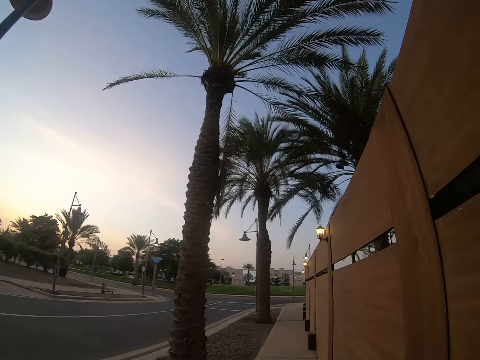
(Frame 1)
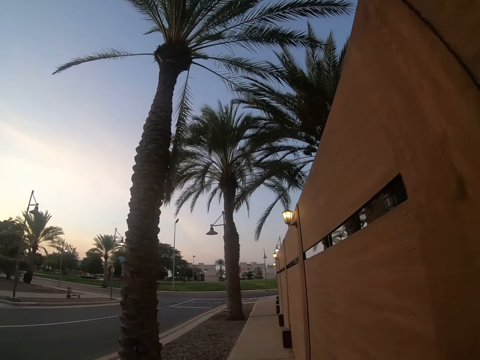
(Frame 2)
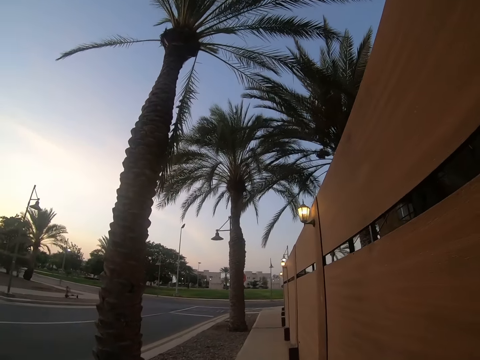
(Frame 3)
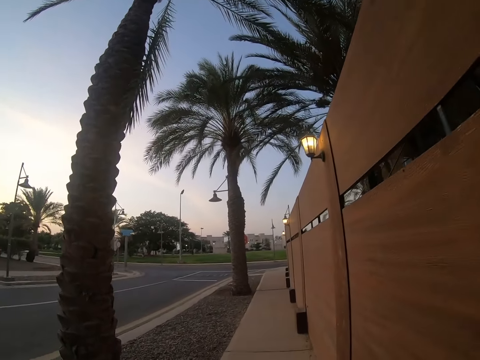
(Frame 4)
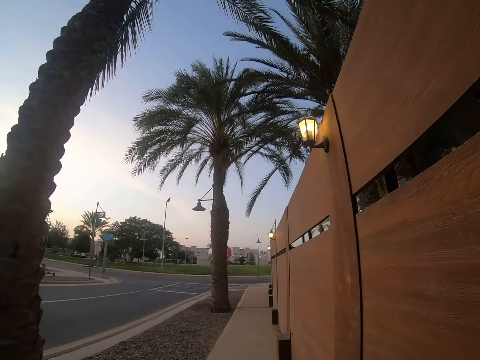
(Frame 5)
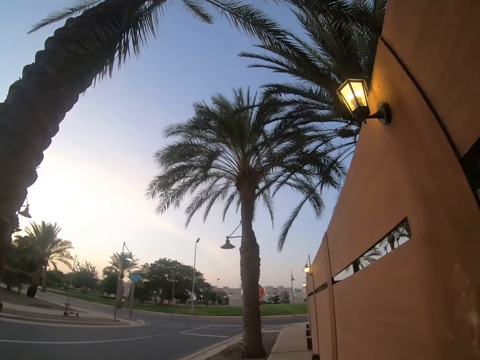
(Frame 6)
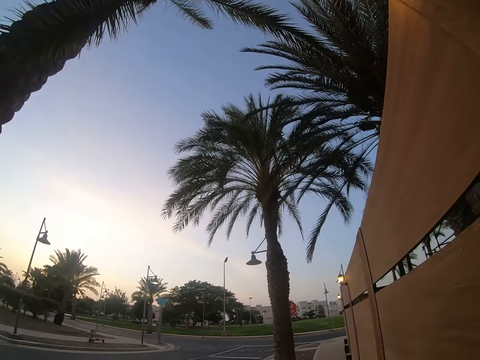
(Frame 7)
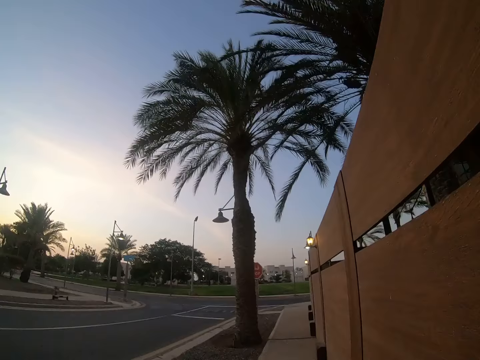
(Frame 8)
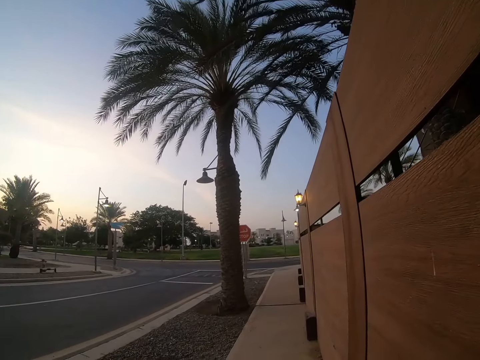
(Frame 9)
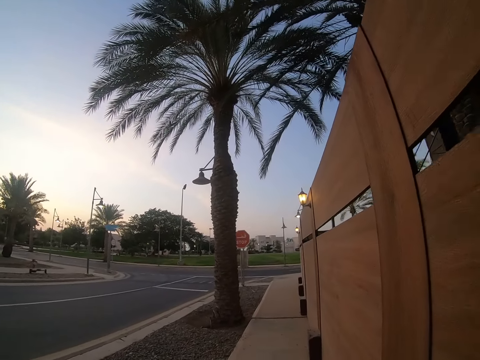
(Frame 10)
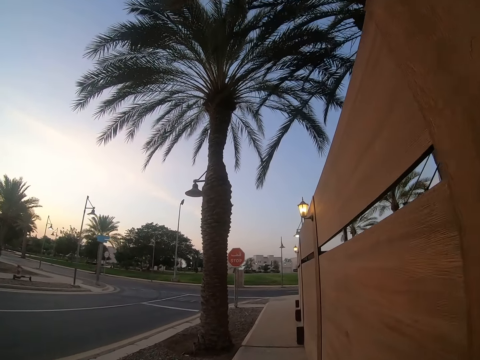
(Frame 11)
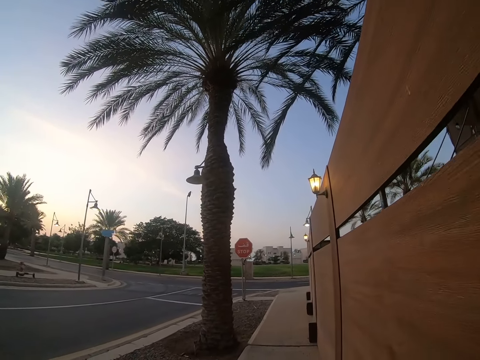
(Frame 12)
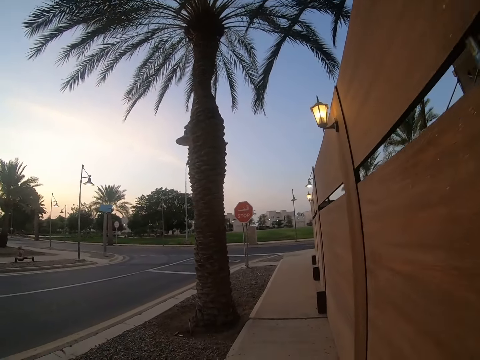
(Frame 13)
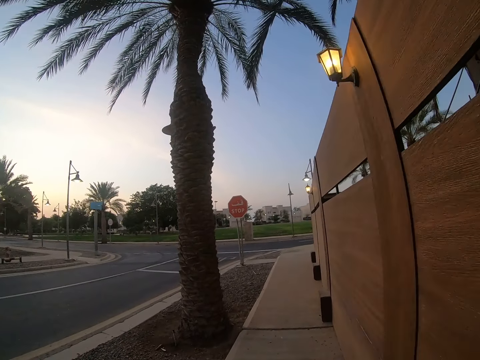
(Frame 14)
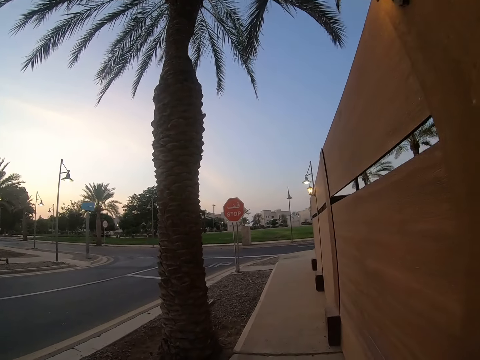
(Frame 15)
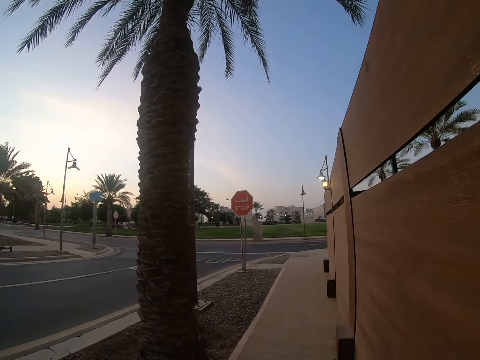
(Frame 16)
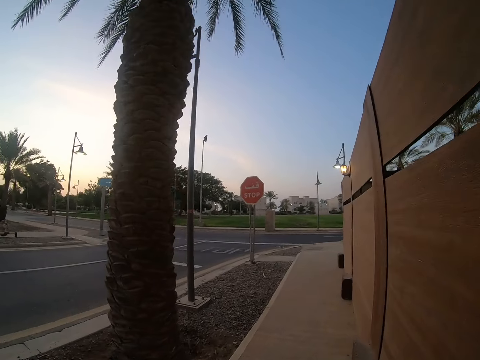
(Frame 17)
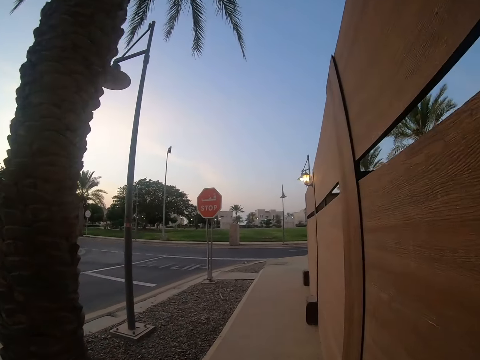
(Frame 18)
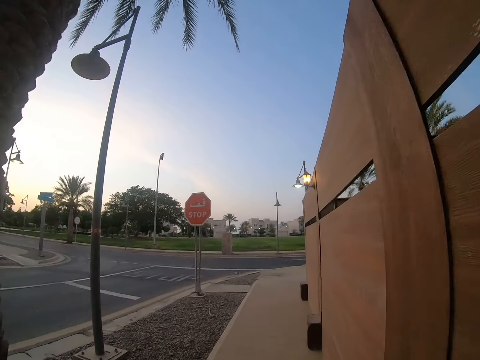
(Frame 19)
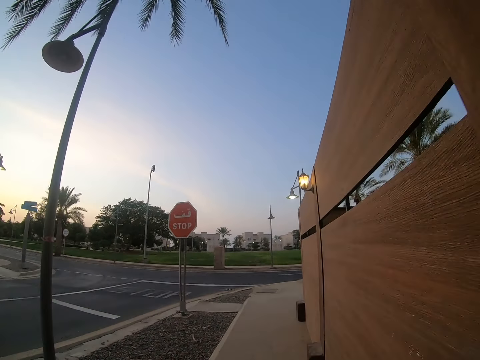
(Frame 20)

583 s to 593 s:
The camera wearer looks around the road. They walk on a sidewalk.

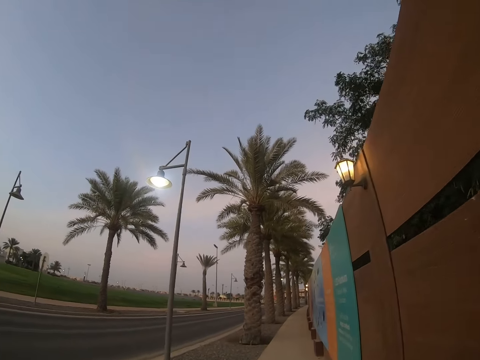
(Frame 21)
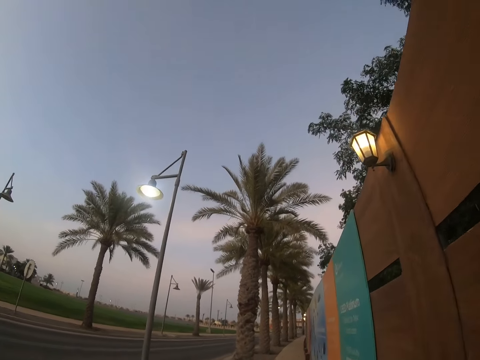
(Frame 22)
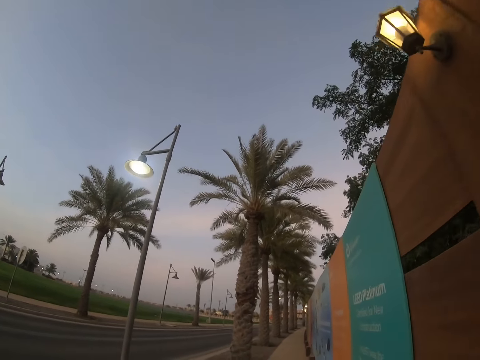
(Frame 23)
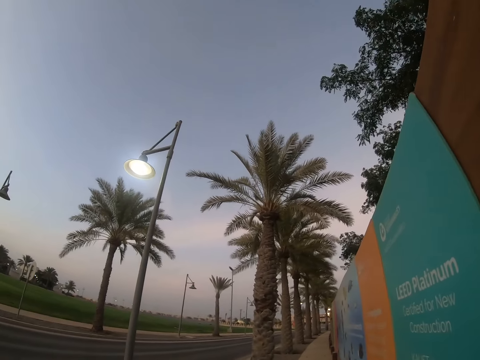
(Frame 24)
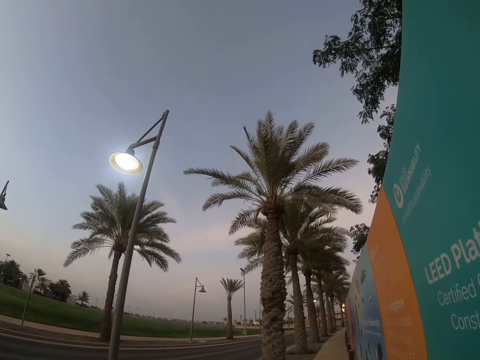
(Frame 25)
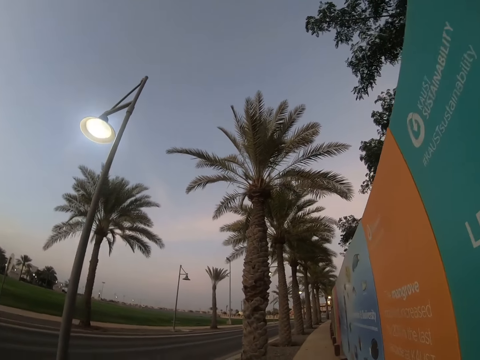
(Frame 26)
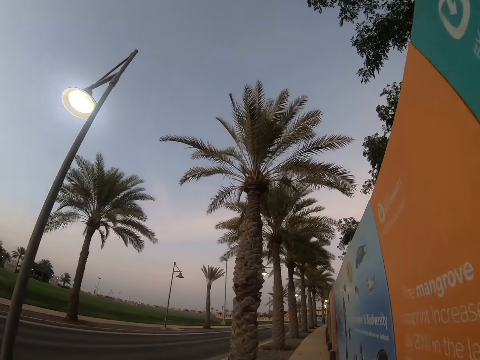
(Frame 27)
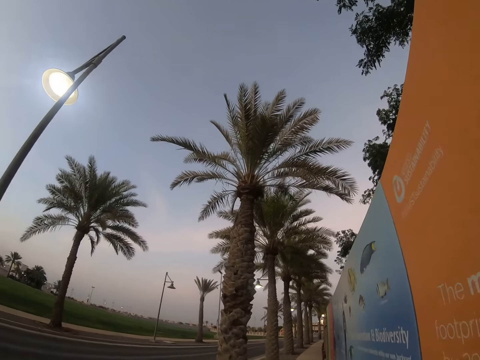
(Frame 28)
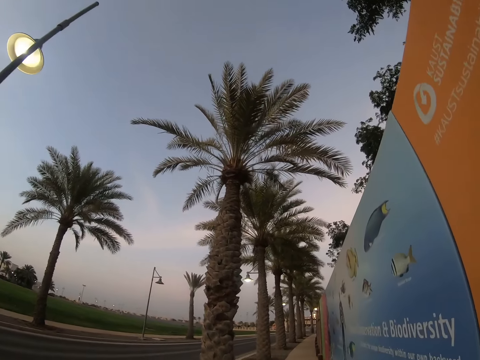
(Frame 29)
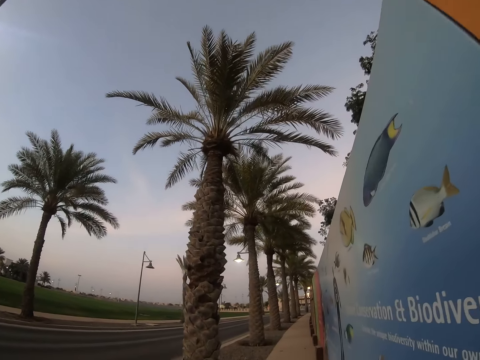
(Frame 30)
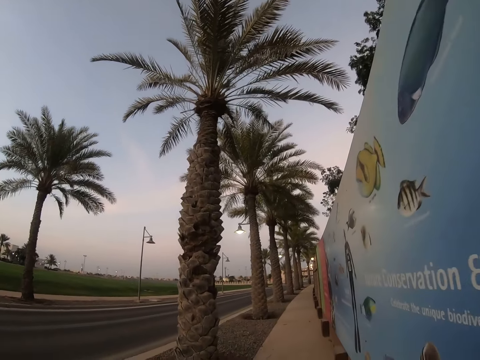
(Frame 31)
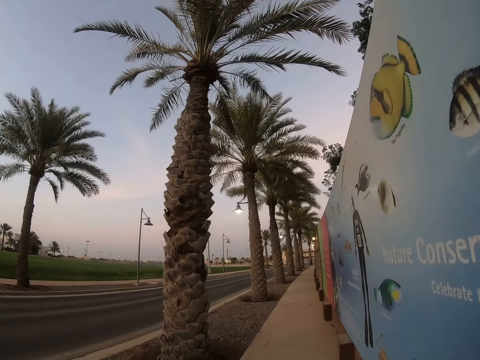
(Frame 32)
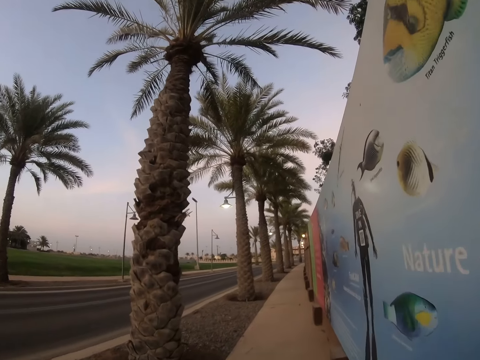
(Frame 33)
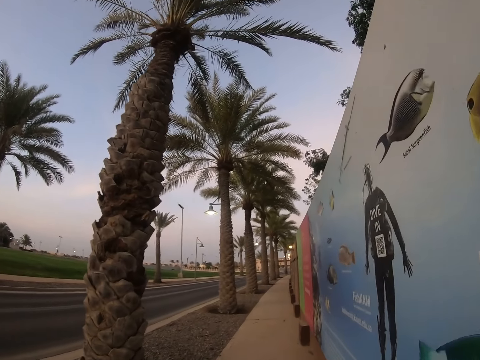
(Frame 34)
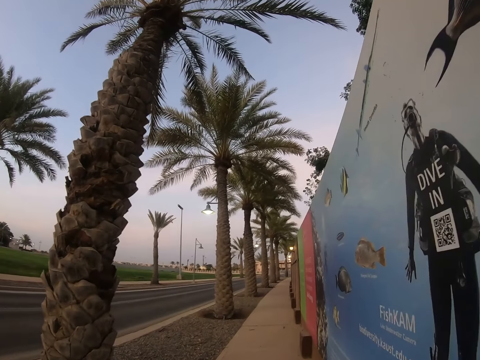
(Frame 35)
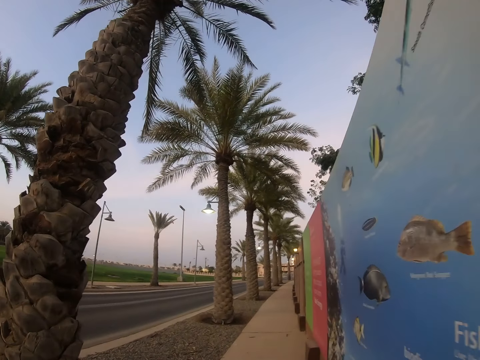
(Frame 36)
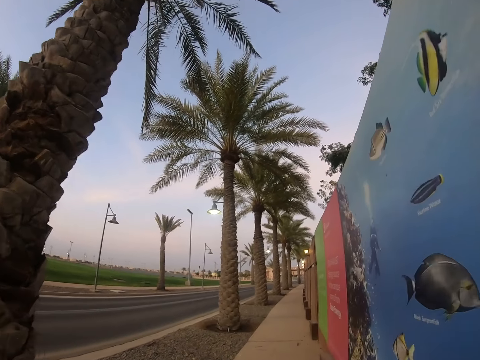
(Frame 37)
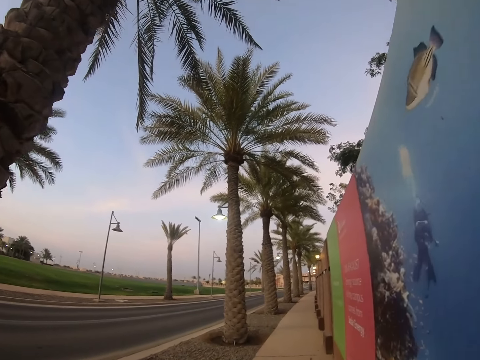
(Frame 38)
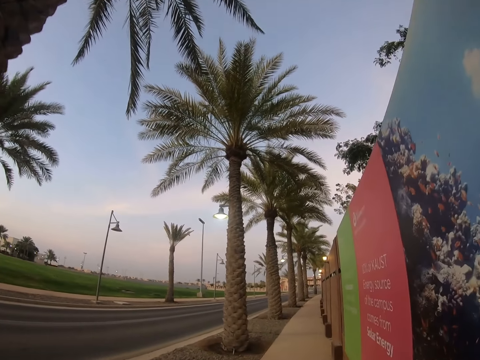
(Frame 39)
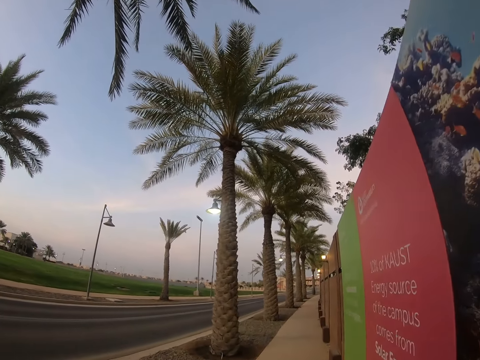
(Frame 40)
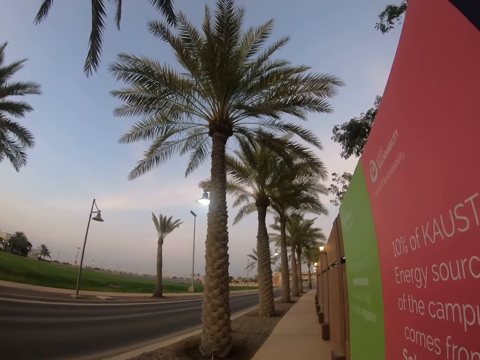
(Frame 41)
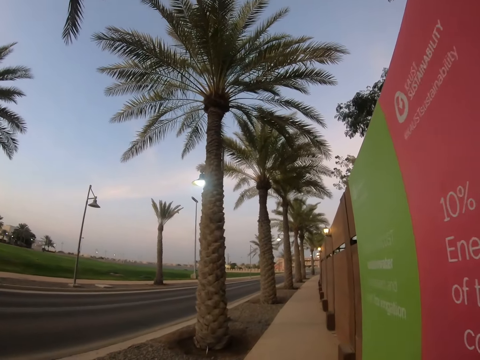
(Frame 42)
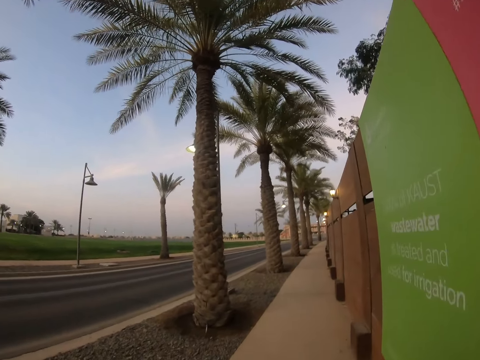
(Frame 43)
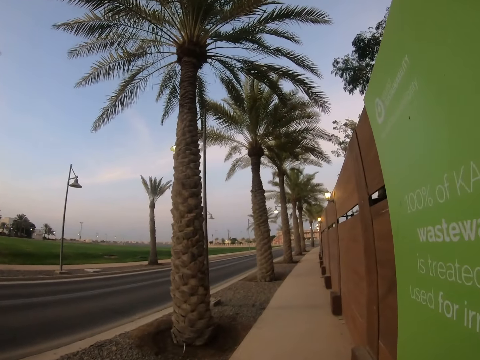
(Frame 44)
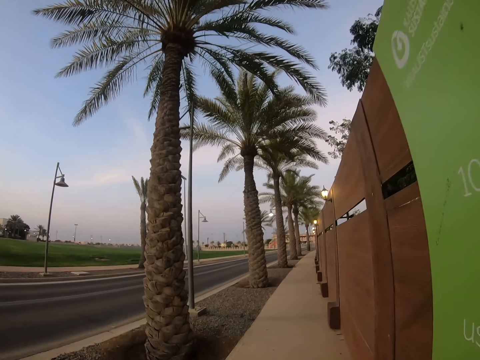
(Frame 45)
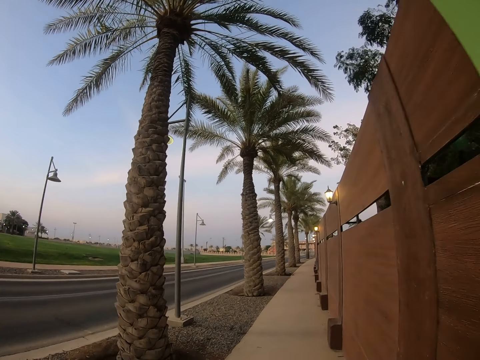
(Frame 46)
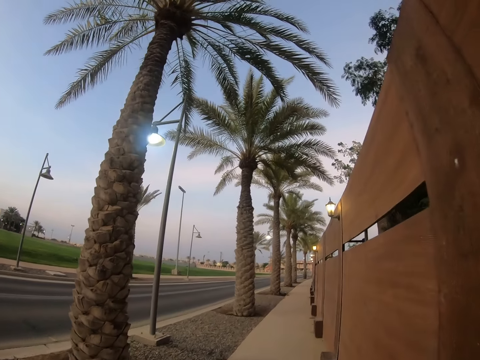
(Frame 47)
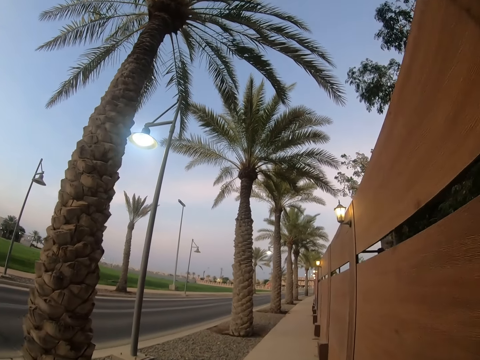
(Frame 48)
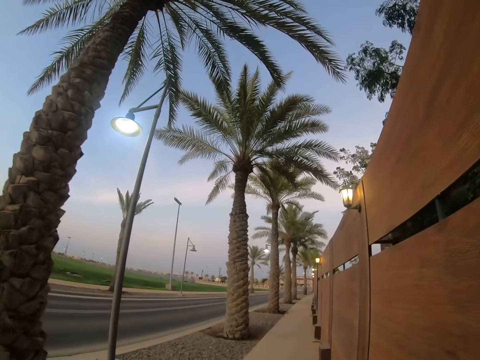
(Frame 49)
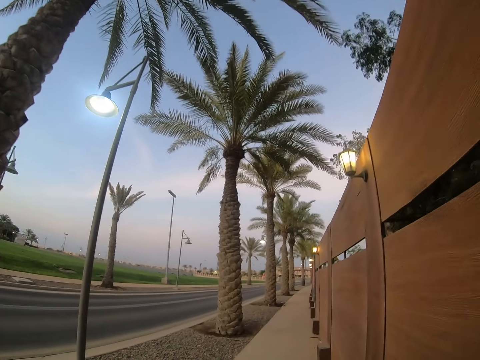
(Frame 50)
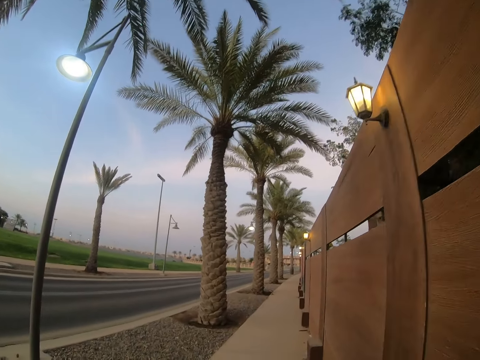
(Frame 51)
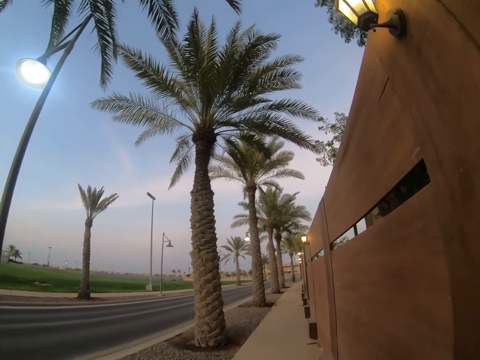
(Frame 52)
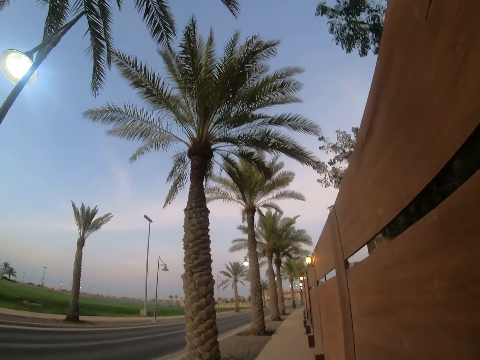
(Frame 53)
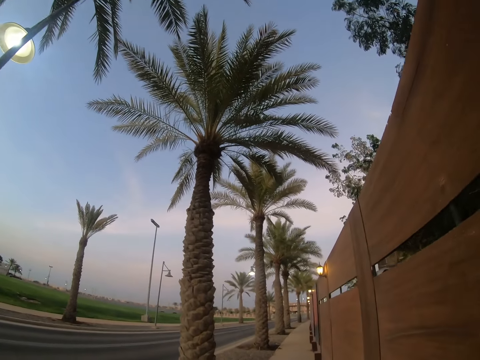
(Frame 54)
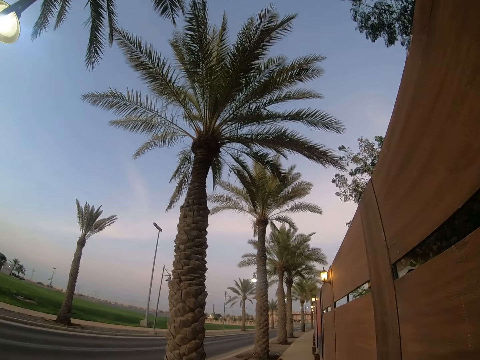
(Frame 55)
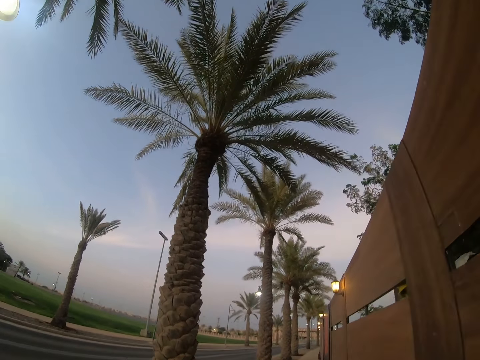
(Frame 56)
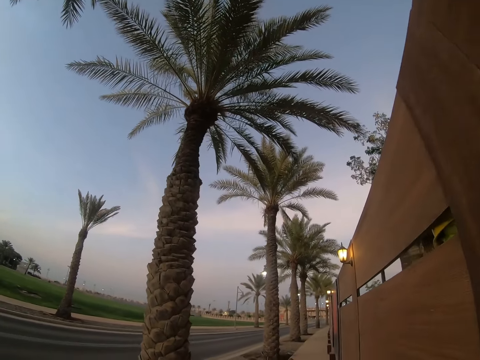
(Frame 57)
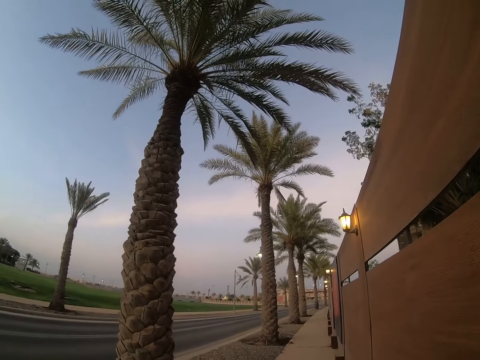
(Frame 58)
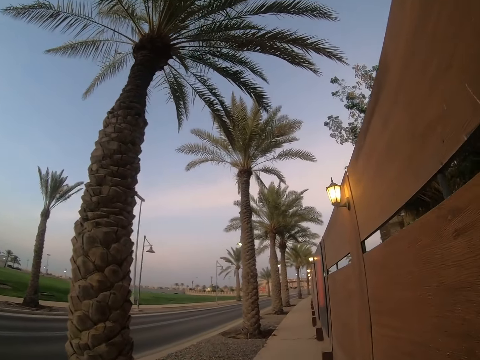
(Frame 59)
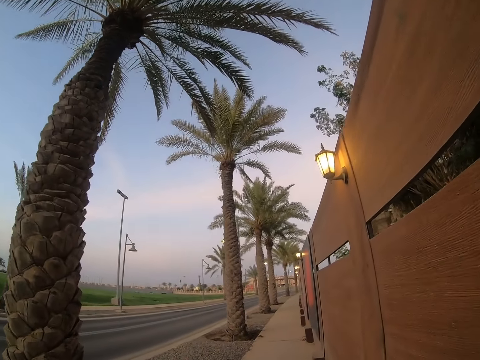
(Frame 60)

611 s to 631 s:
The camera wearer looks around the trees. They walk on a sidewalk. They look around the trees.
